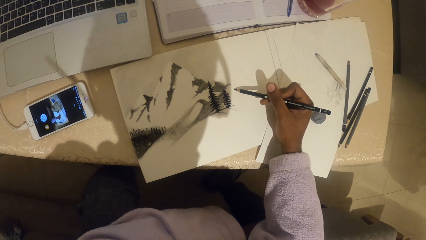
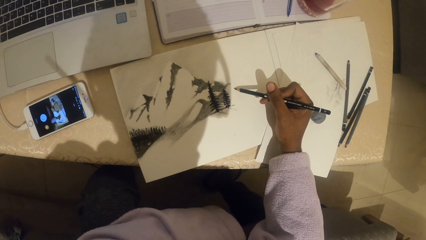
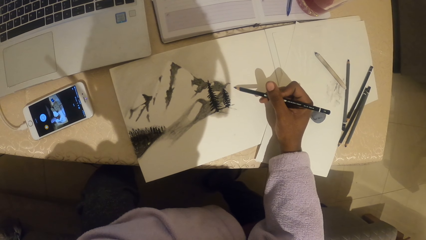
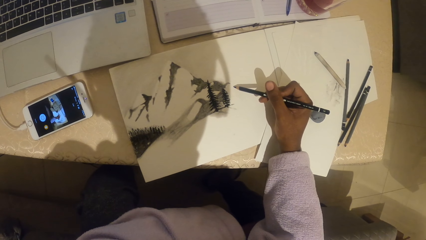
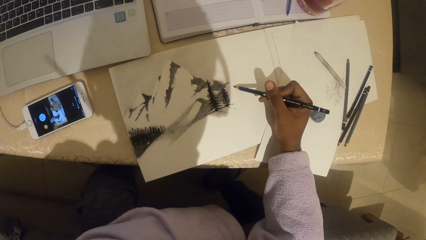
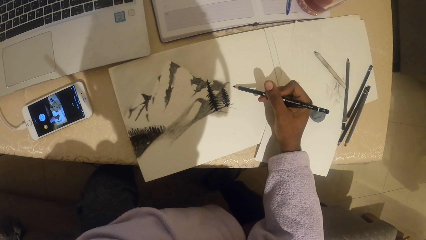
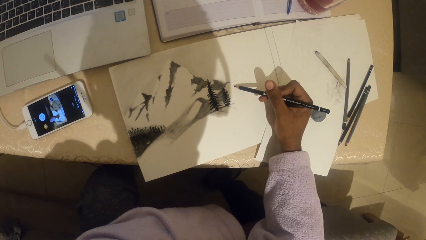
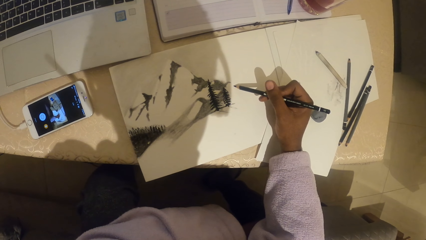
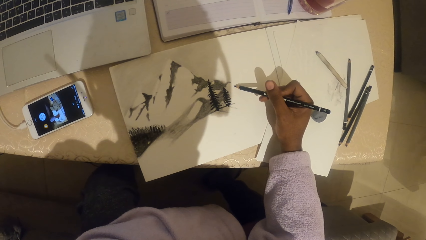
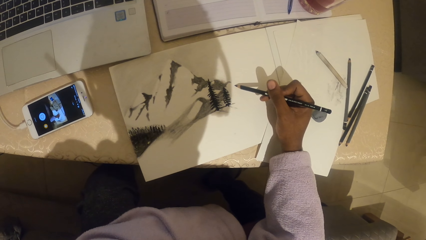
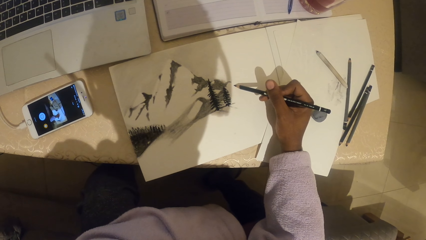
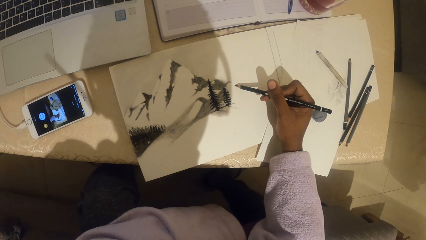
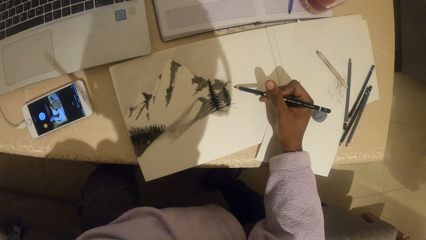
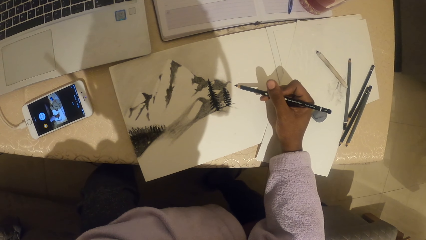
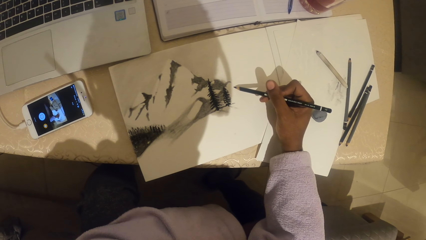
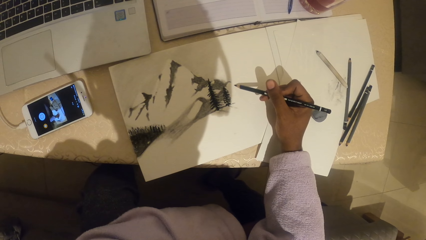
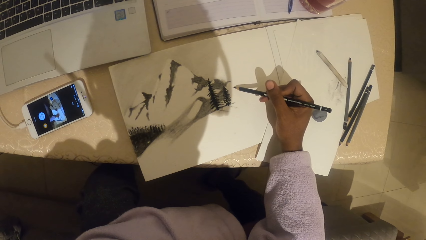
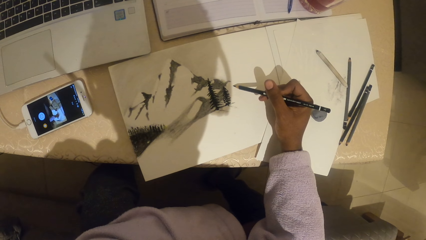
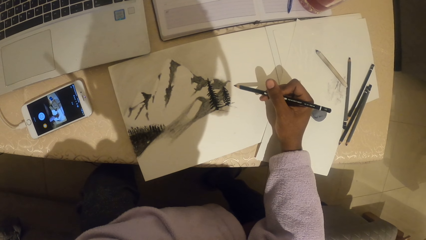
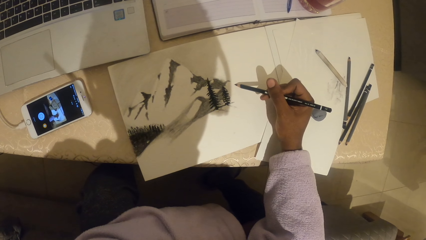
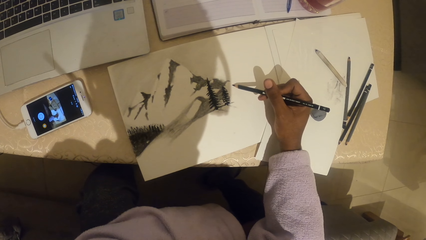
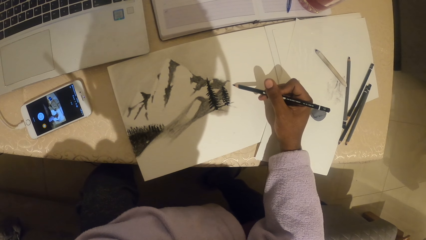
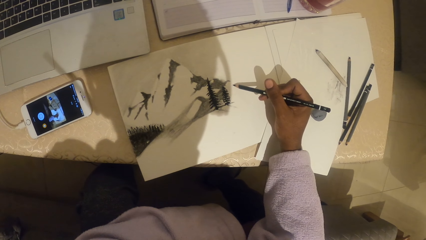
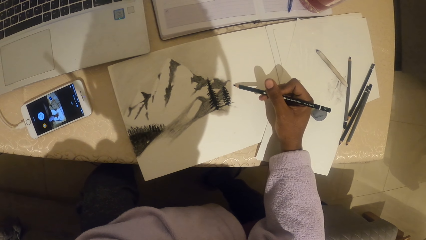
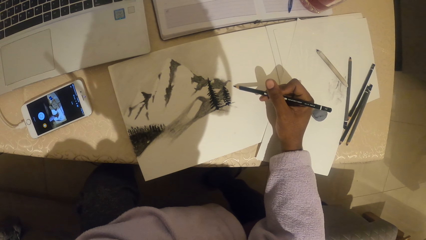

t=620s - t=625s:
The camera wearer draws an art on a paper.

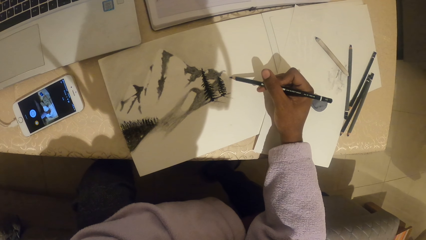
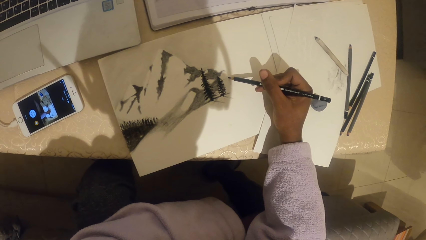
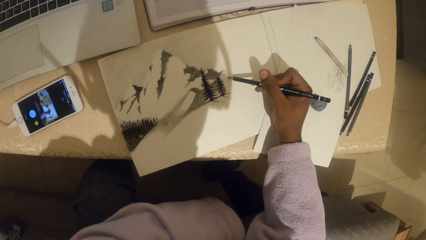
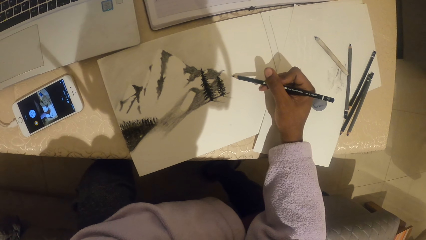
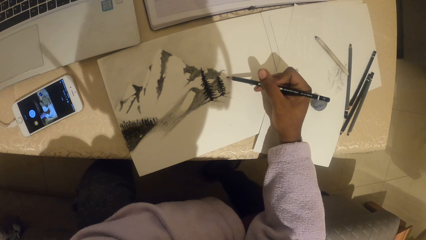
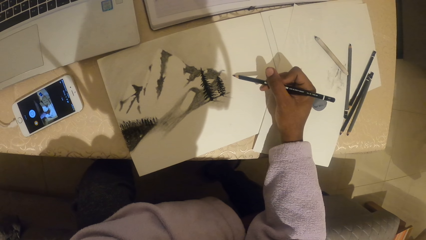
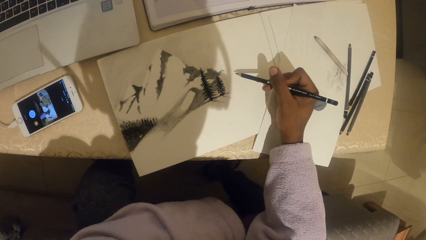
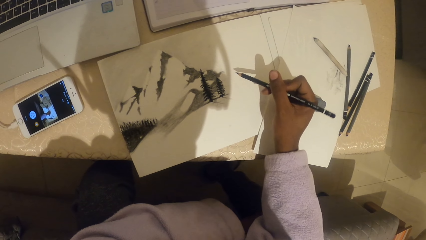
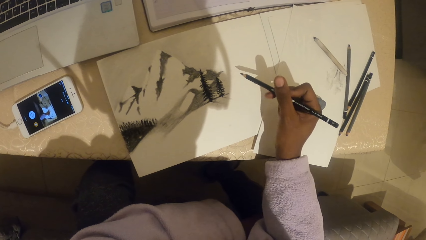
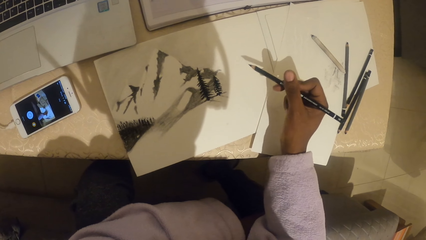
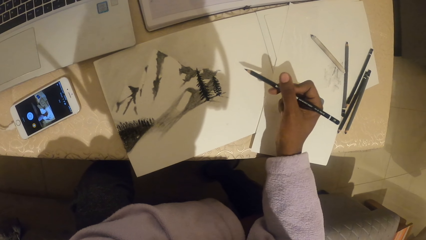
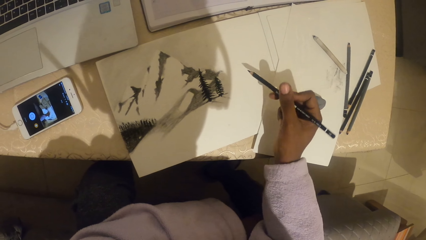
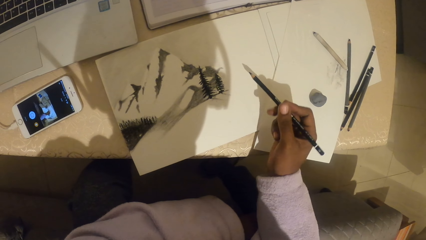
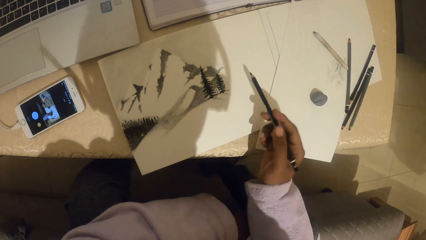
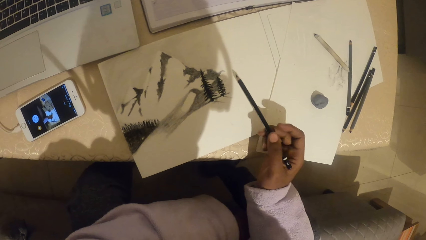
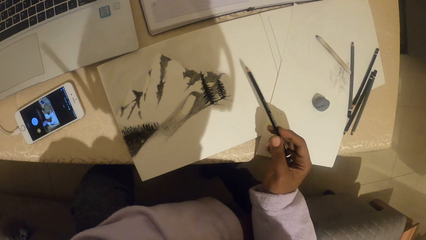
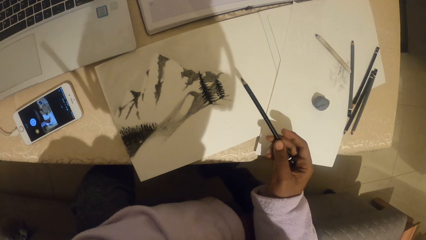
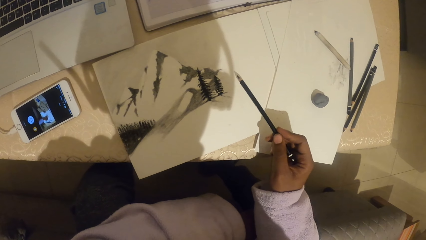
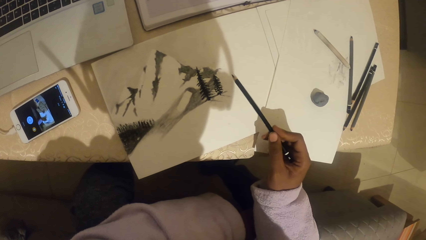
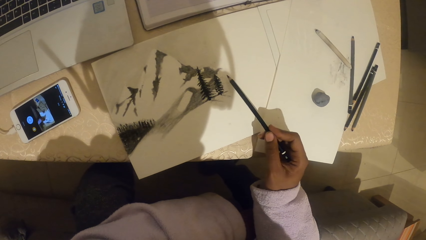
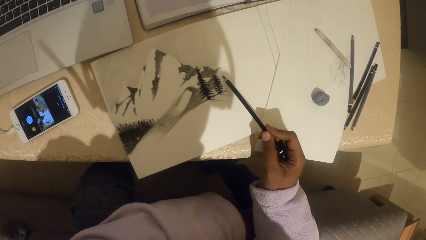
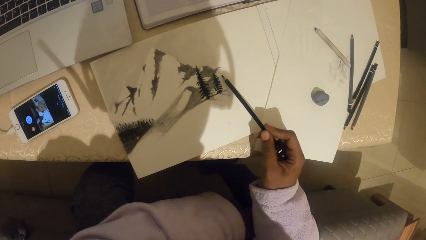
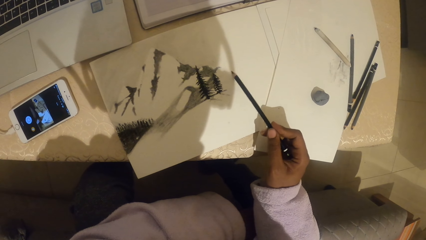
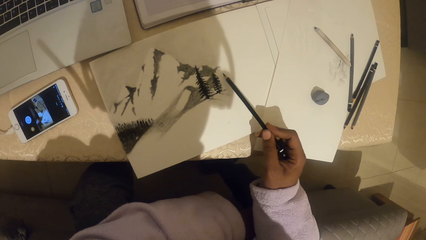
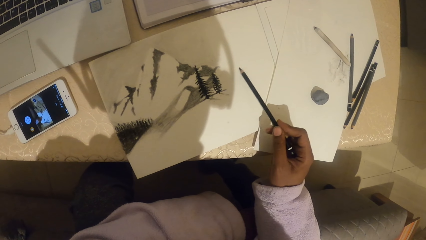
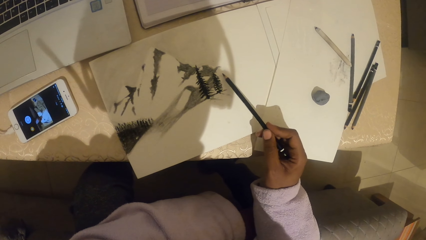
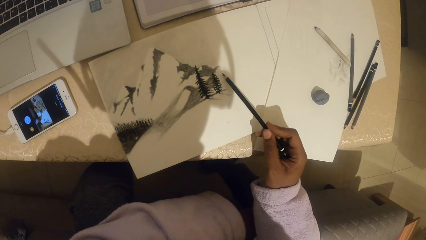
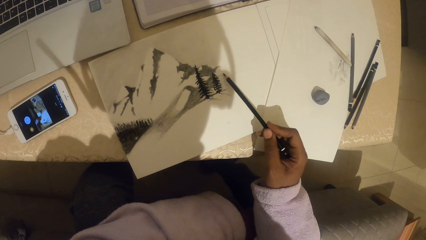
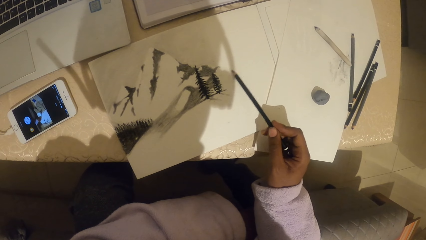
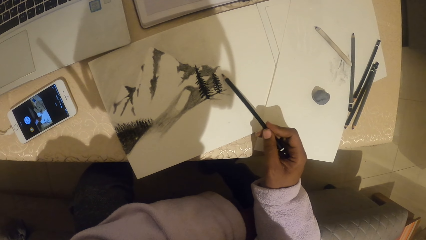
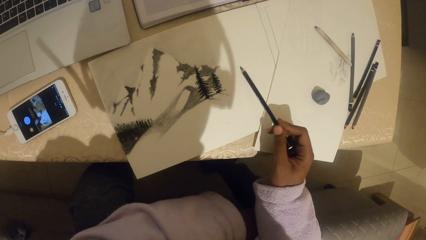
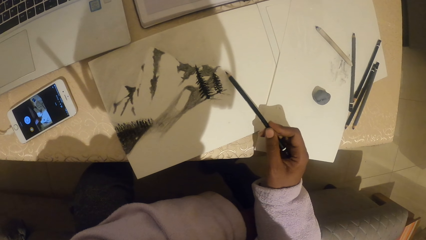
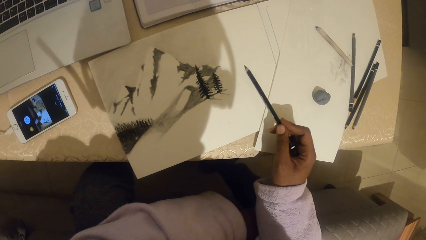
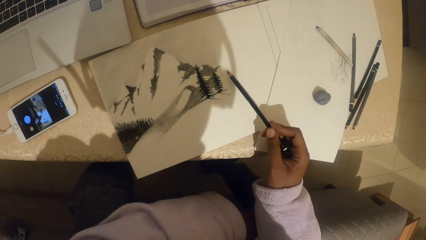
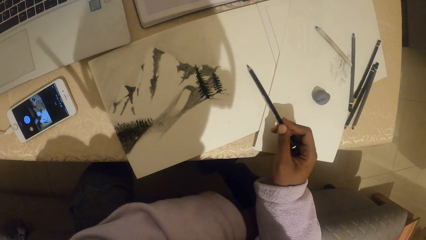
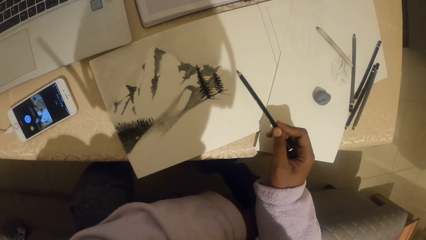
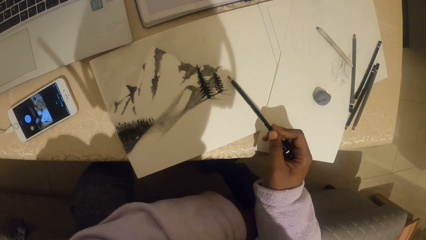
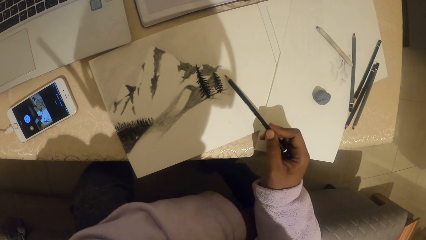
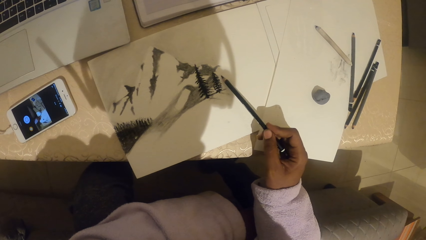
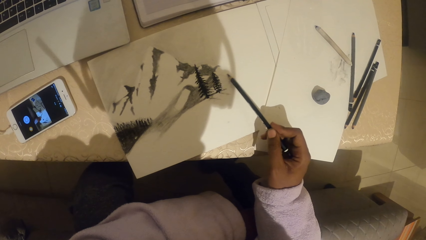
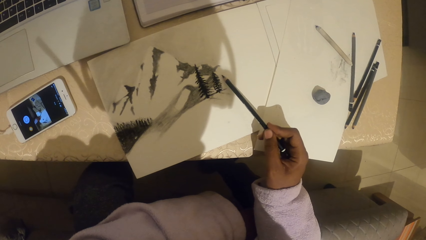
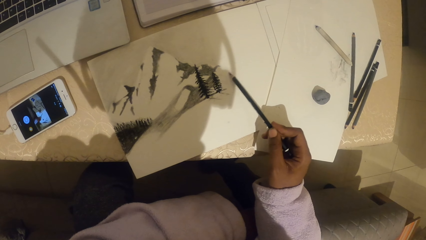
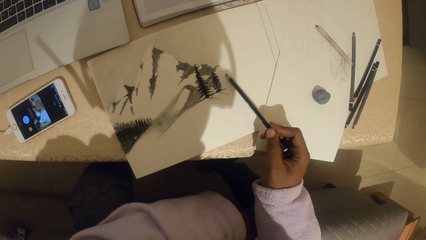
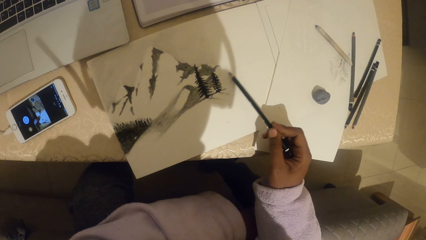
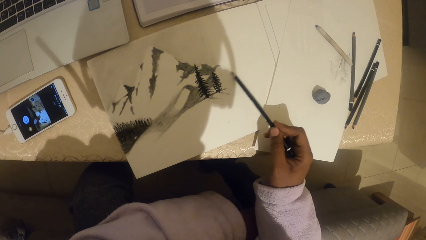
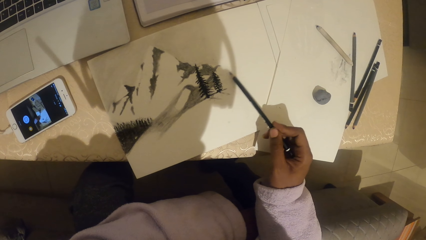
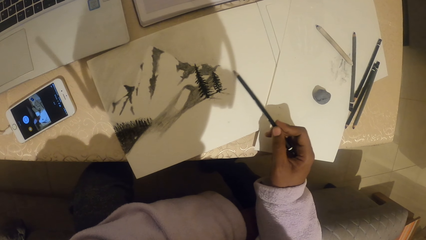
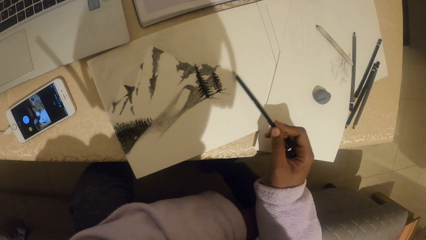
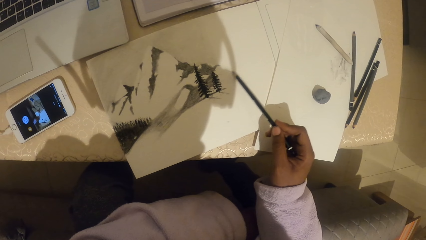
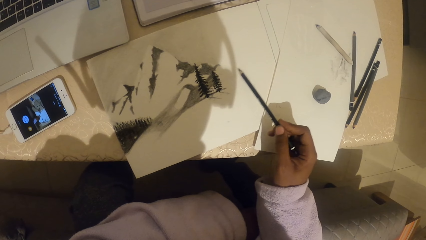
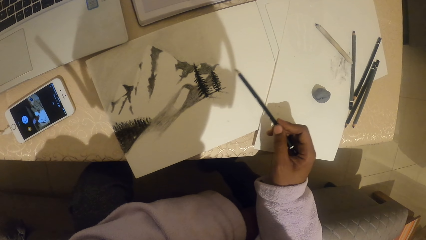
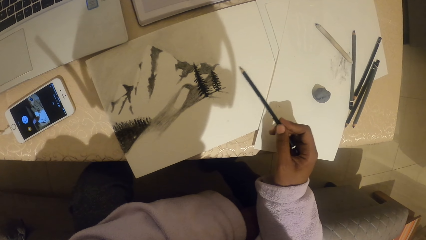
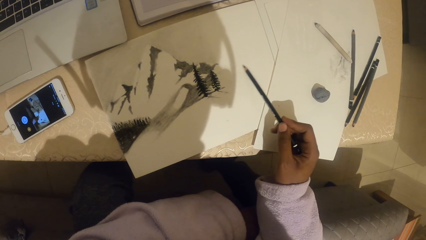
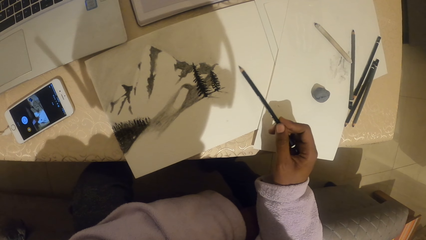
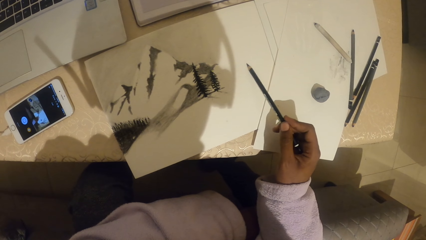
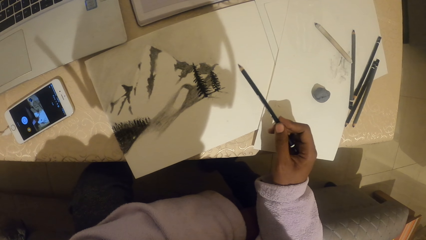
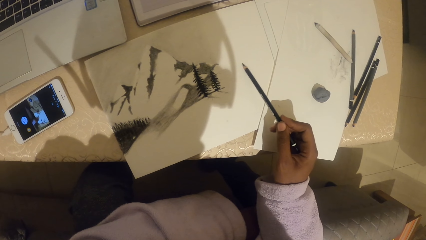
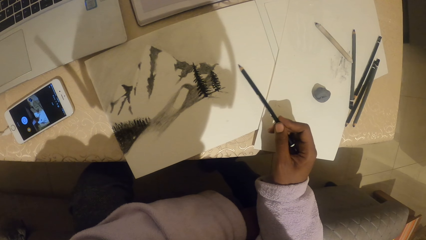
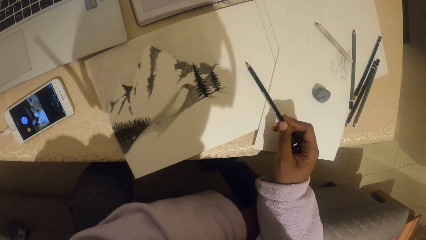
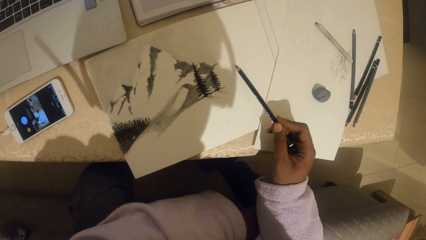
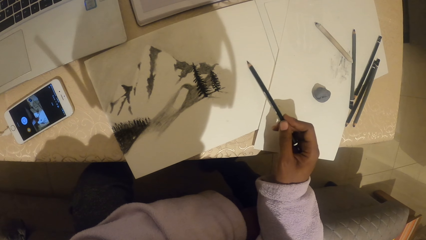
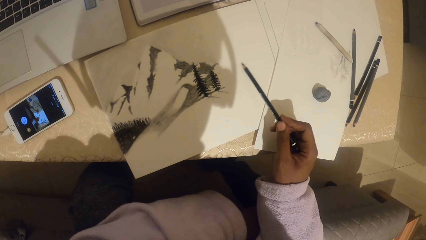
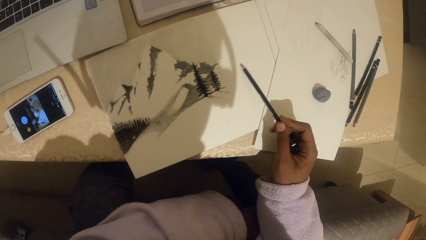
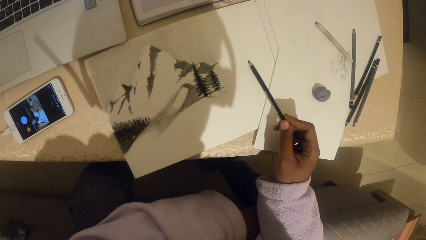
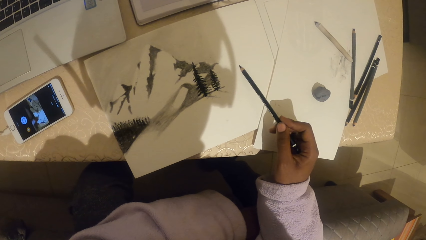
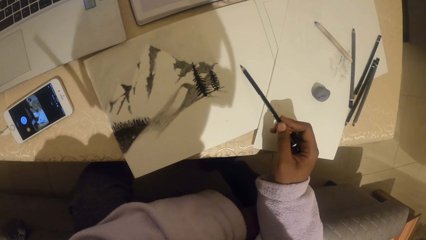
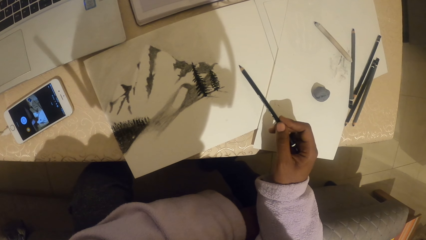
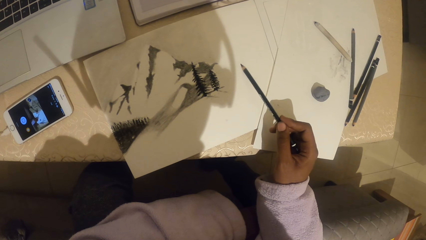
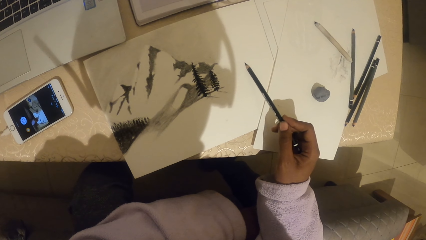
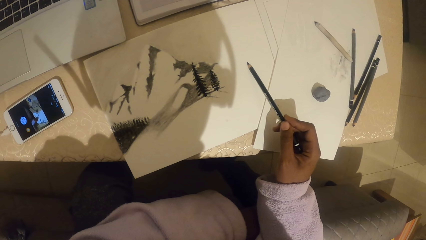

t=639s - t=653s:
The camera wearer looks at the drawing on the paper. They look at the phone. They draw an art on the paper.
